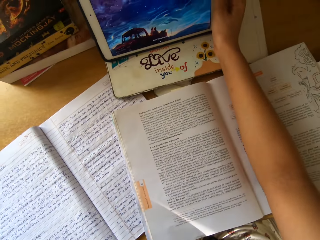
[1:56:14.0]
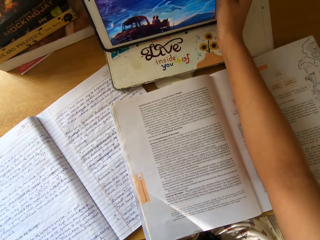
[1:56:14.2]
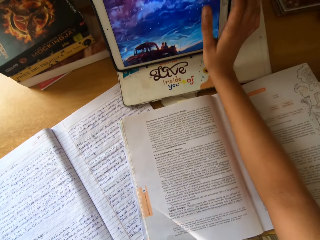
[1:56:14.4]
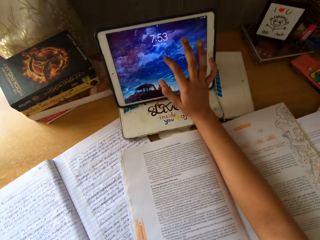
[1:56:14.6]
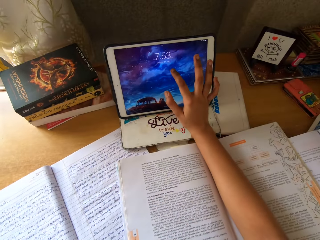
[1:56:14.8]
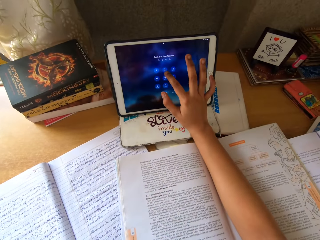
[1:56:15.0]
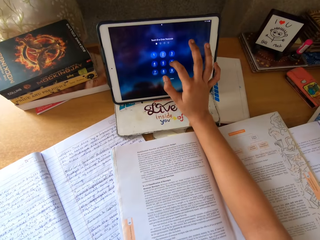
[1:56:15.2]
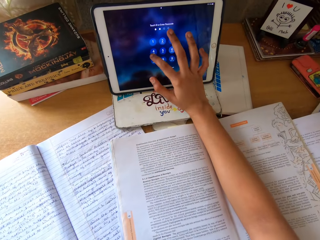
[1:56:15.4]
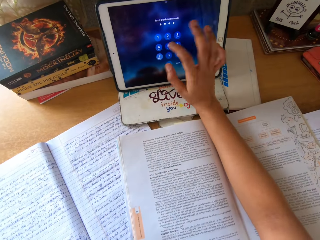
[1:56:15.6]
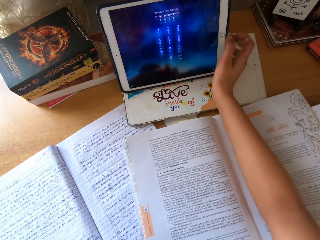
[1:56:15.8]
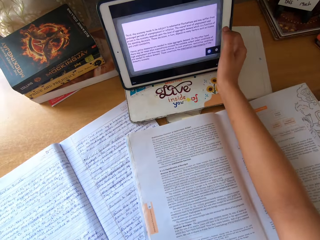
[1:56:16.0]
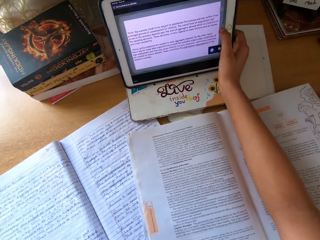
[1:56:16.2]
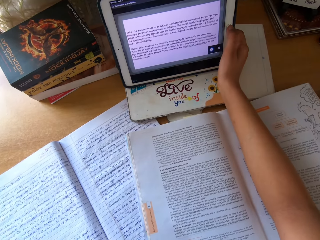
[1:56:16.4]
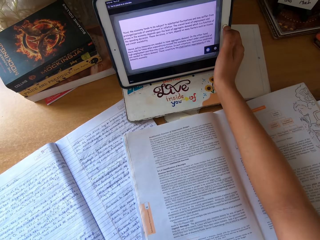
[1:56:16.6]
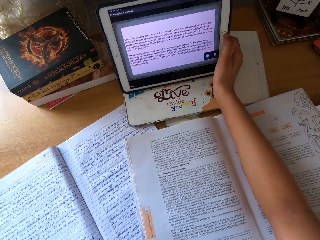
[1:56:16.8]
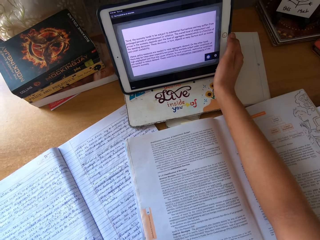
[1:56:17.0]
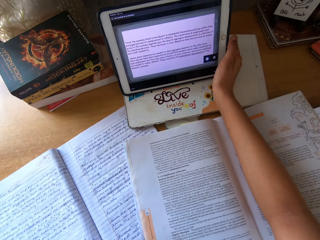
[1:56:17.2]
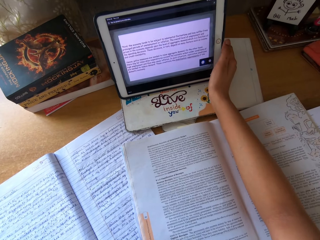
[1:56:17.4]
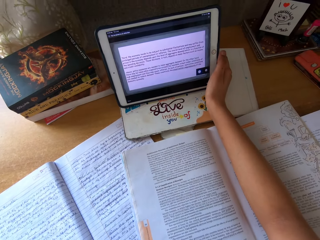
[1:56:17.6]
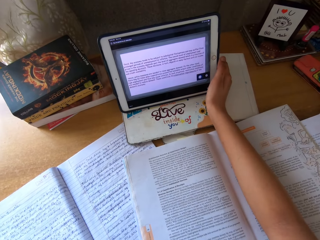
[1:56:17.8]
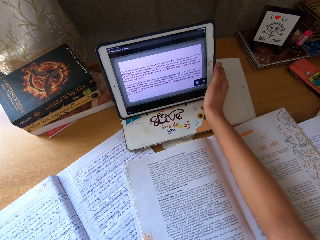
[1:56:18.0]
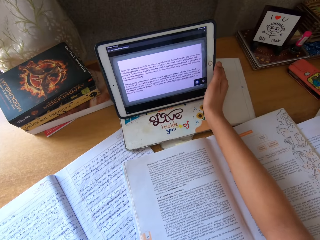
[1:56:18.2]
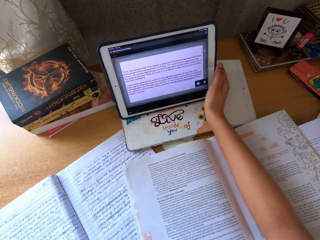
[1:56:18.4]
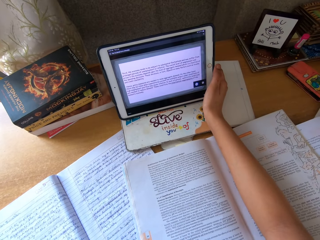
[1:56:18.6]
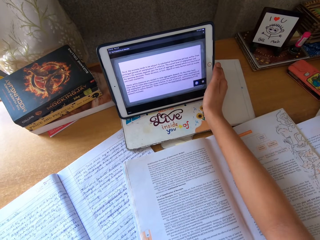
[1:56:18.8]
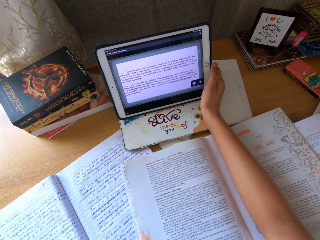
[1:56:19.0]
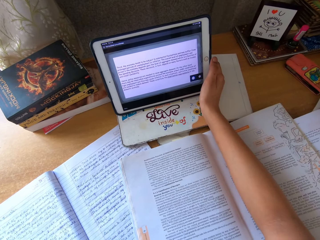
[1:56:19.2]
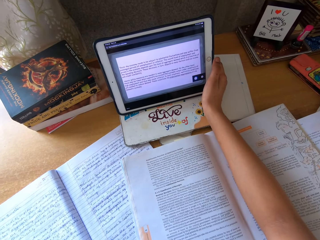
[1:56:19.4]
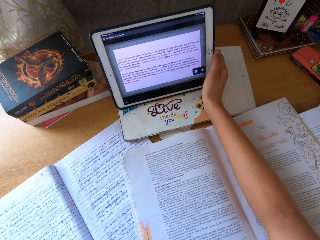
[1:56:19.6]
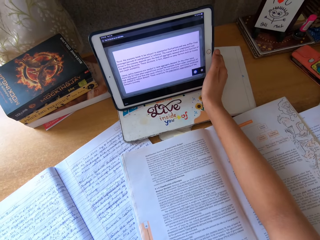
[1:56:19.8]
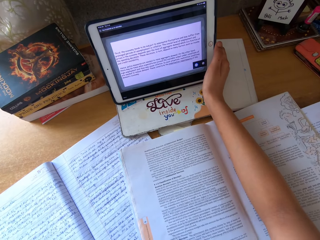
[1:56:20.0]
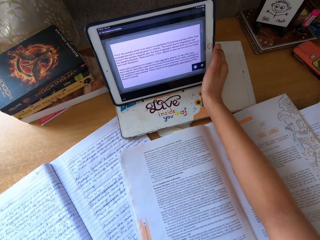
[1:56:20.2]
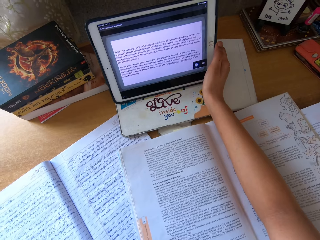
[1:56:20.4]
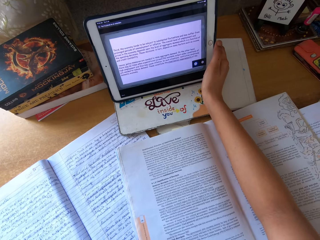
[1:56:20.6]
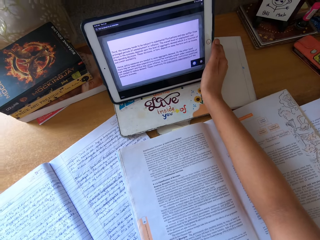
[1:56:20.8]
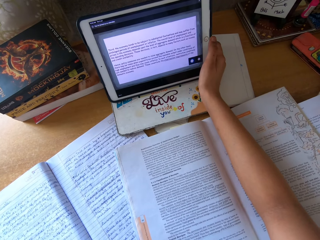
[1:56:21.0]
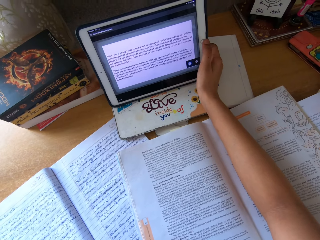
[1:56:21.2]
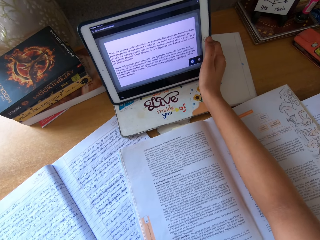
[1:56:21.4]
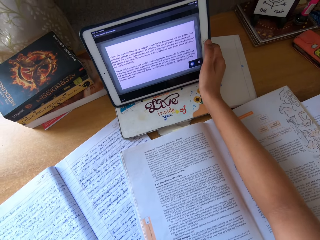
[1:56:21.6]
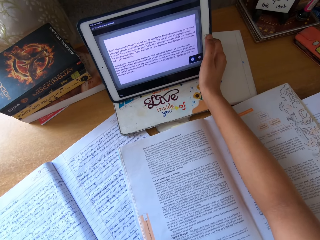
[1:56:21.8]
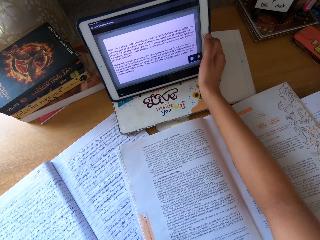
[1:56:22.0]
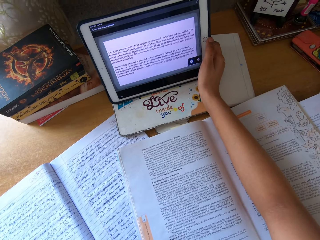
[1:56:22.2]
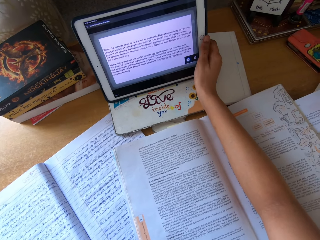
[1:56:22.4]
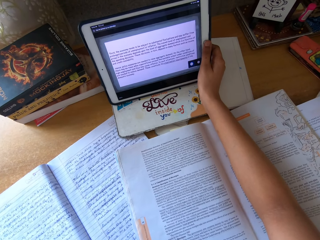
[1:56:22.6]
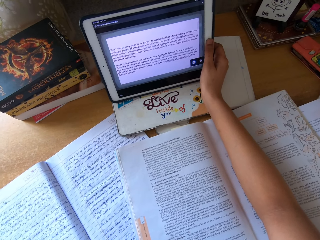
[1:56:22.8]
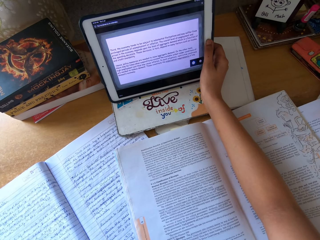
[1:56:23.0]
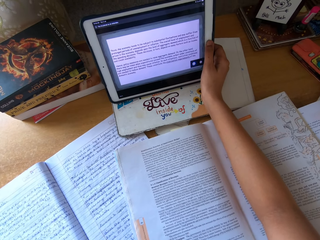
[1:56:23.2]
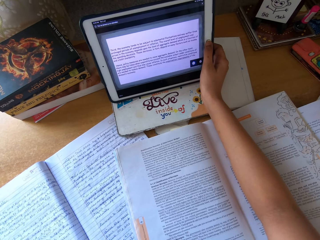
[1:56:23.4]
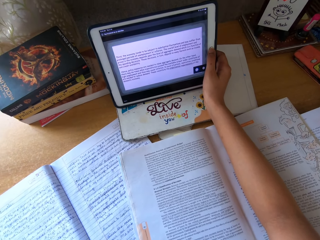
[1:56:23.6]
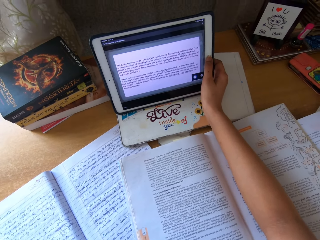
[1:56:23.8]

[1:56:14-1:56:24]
The camera wearer moves a hand. They read the notebook and tap the tablet. They use the tablet. They dial. They look at the tablet and hold the tablet.

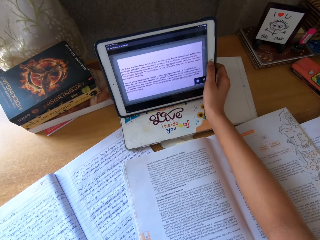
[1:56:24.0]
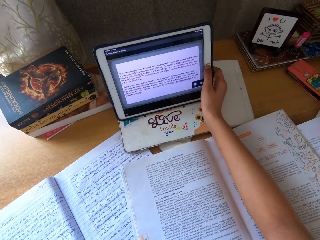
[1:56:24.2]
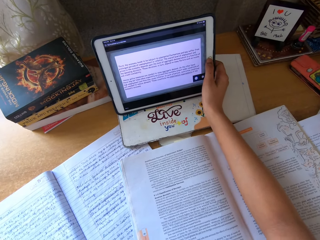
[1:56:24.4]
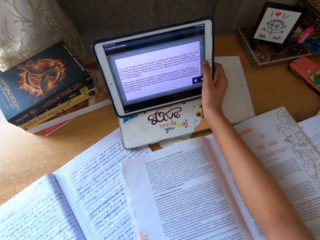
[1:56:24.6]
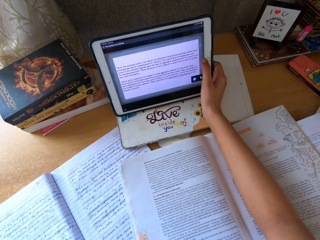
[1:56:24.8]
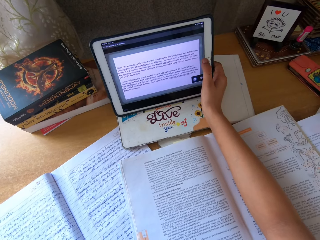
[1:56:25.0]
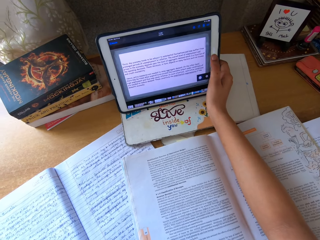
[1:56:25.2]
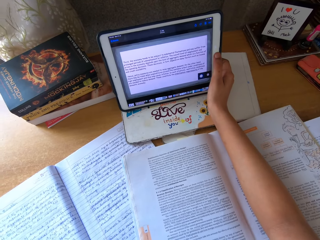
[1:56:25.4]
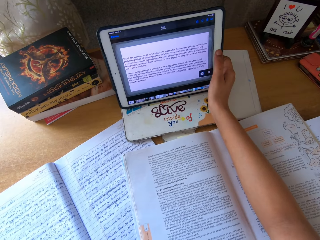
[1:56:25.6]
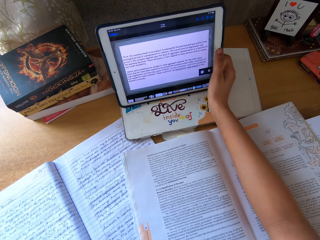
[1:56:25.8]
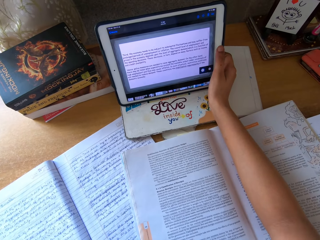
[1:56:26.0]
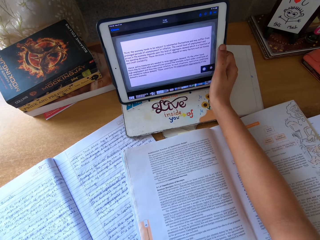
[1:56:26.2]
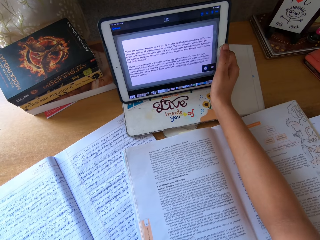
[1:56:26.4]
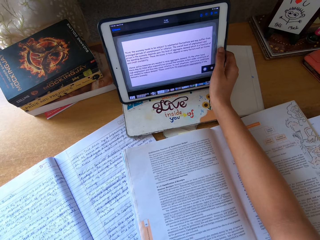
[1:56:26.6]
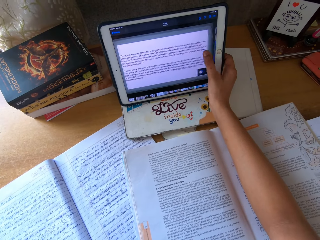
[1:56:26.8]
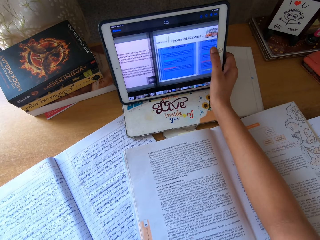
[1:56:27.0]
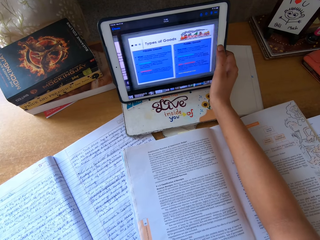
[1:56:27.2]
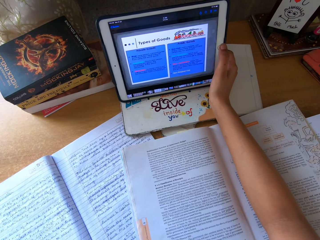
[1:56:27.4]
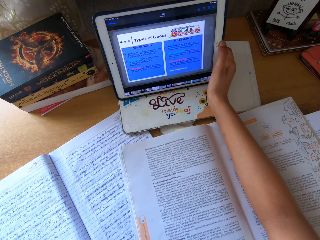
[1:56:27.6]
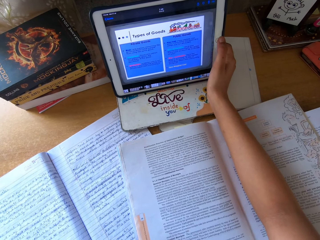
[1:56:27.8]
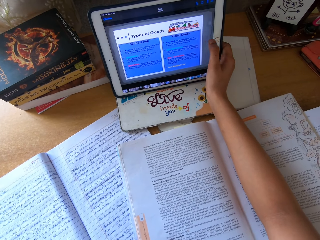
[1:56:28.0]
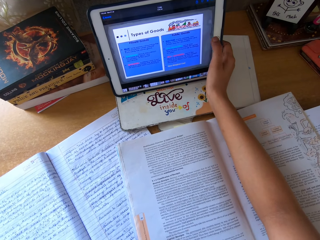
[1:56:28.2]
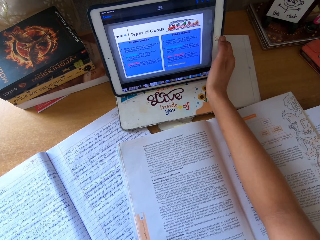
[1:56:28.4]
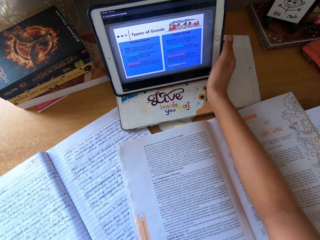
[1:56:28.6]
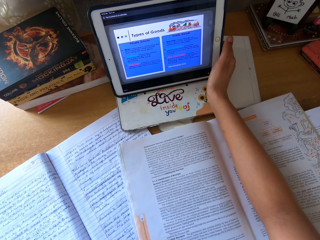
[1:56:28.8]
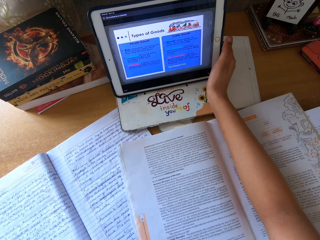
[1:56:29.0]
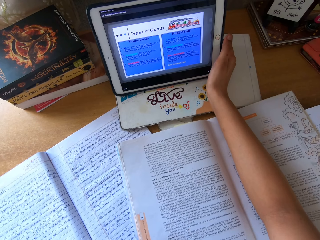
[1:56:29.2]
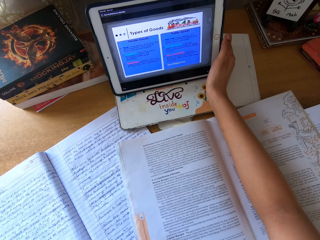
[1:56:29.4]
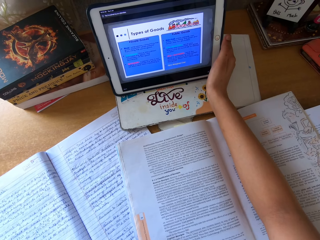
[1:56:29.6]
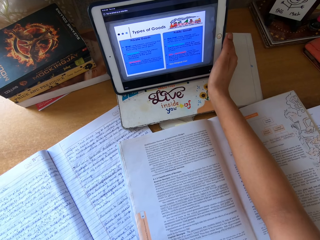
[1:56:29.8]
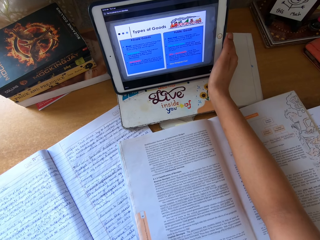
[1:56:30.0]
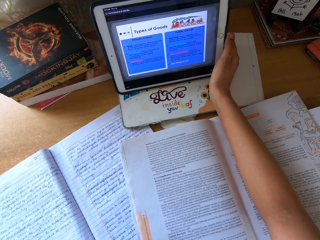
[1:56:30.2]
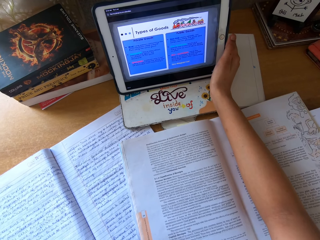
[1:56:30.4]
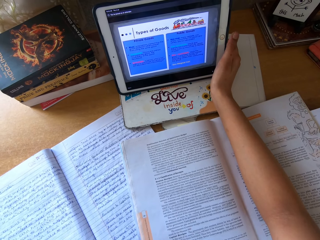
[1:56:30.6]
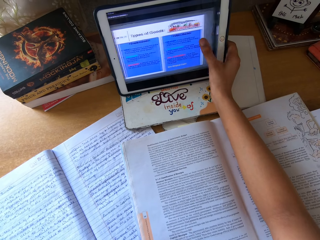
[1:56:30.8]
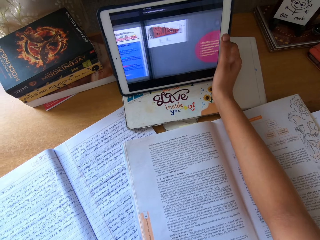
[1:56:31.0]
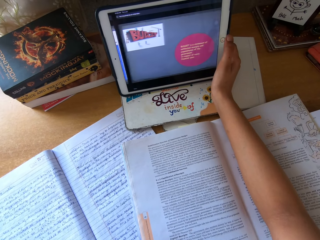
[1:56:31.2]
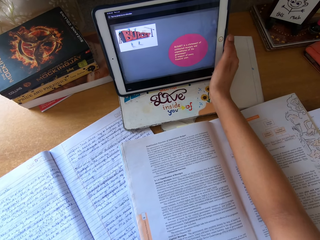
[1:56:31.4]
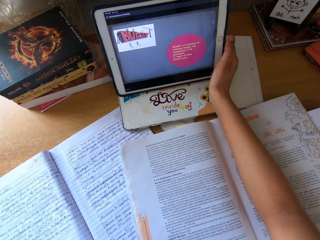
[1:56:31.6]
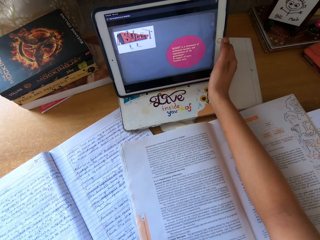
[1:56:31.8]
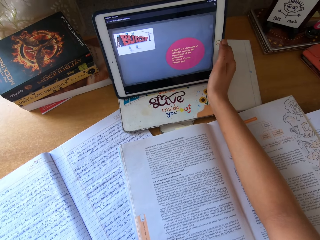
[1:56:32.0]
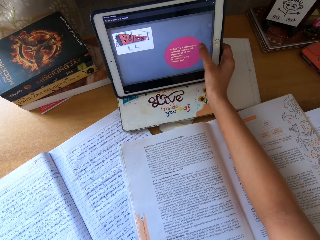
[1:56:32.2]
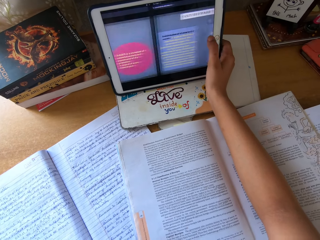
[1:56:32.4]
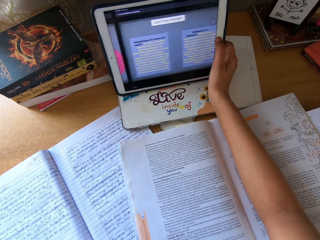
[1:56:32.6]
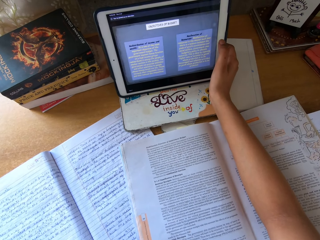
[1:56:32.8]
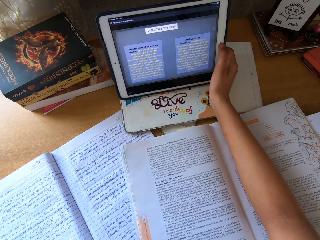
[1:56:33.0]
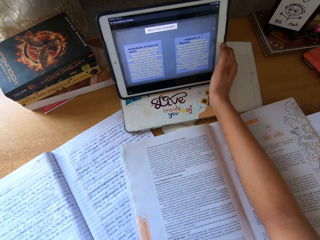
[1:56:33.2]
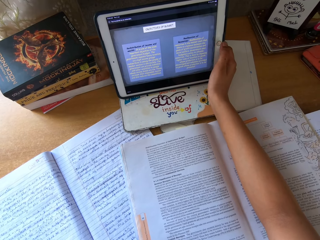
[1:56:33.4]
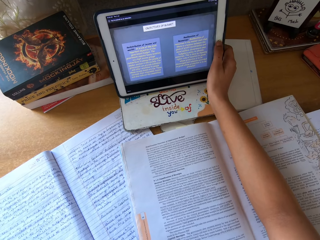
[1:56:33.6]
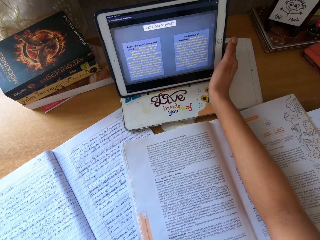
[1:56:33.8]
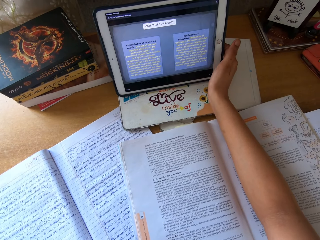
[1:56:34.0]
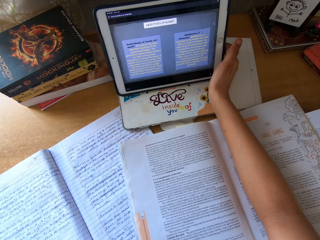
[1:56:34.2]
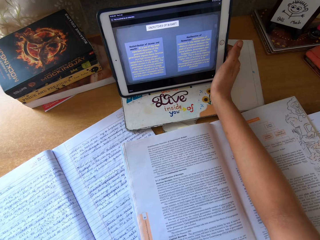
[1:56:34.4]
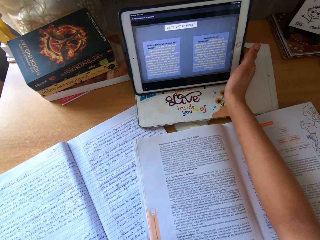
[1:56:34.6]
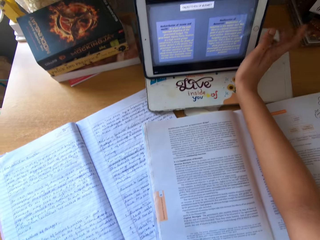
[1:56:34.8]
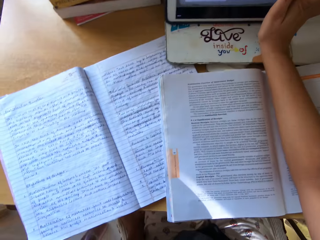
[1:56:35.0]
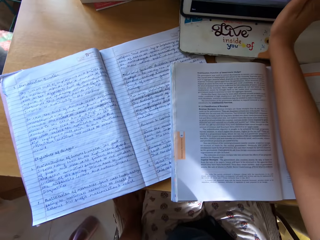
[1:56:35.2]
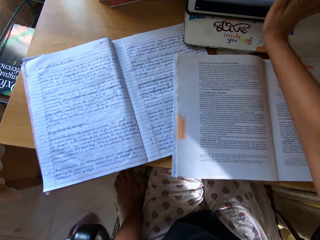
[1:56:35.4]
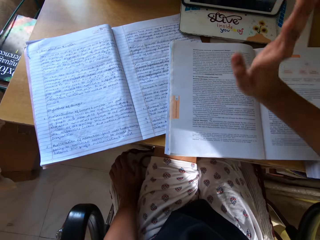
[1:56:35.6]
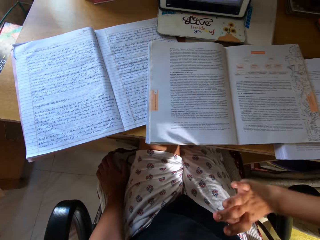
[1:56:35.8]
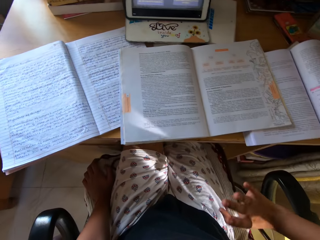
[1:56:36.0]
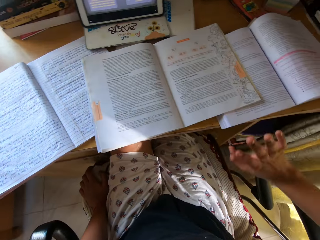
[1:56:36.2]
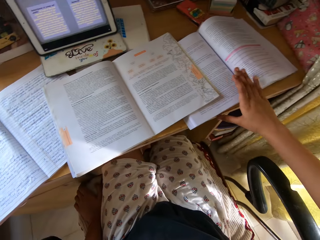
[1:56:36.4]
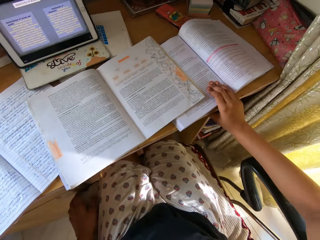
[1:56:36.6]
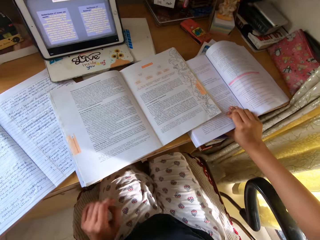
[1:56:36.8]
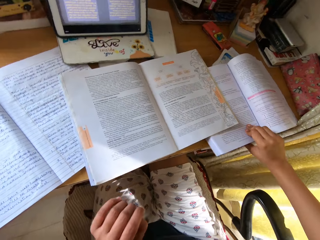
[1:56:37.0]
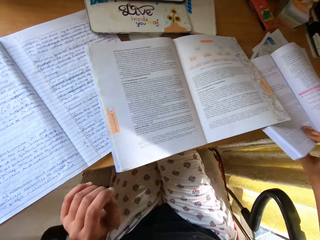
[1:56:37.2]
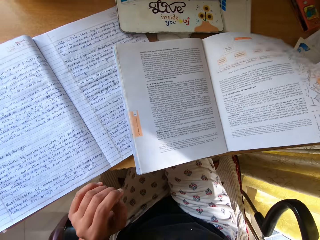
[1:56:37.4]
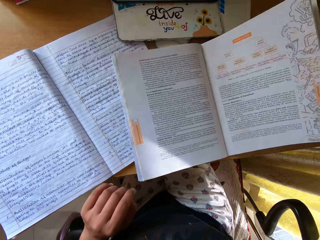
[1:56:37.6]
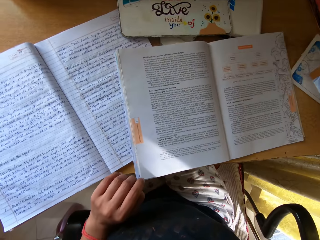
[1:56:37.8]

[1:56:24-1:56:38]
The camera wearer removes a hand. They hold the tablet and read from the tablet. They read from the tablet again. They scroll the tablet. They hold the tablet and read from the tablet. They scroll the tablet and read from the tablet. They scroll the tablet and read from the tablet. They hold the tablet and read from the tablet. They read from a book. They remove a hand. They grab the textbook.
